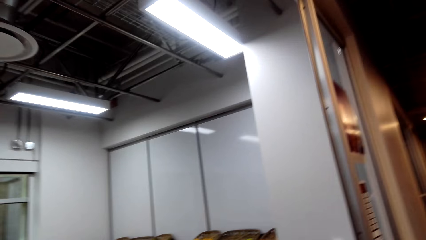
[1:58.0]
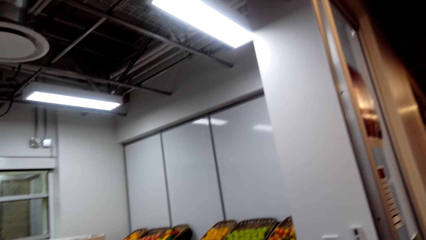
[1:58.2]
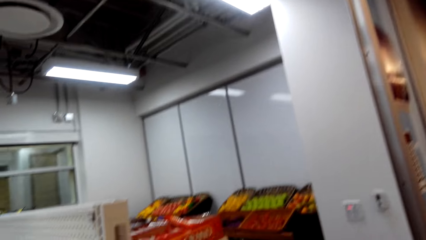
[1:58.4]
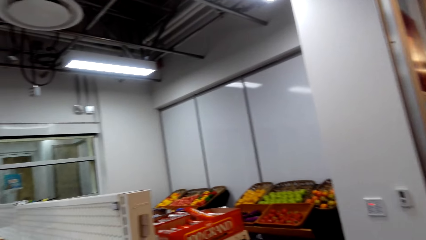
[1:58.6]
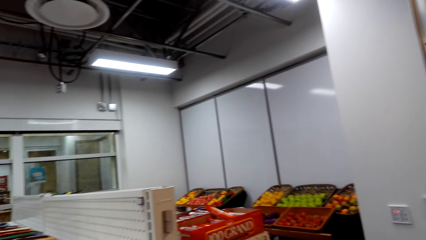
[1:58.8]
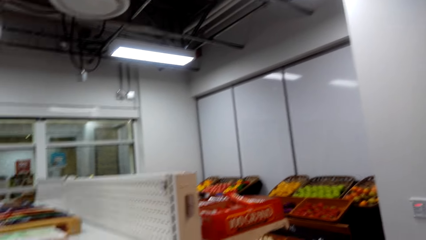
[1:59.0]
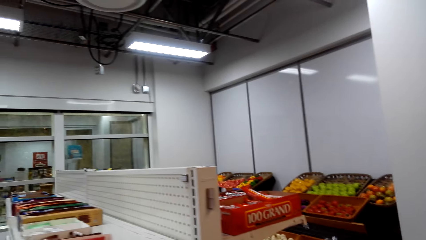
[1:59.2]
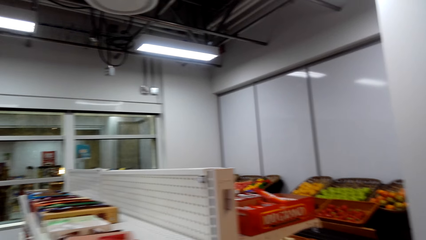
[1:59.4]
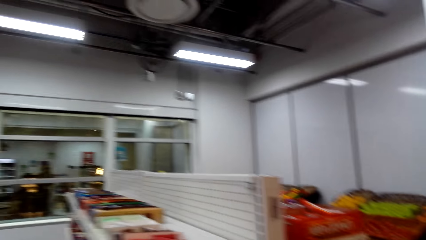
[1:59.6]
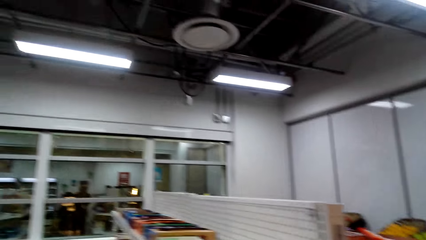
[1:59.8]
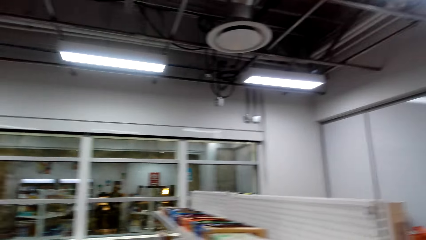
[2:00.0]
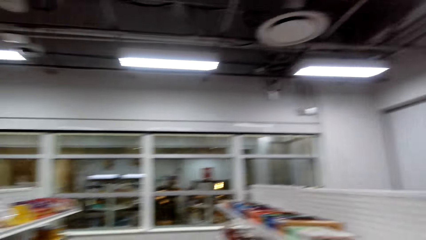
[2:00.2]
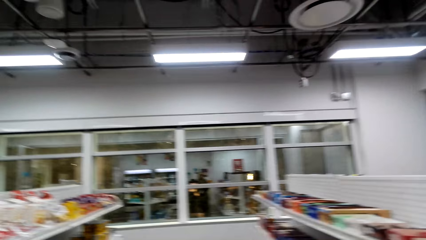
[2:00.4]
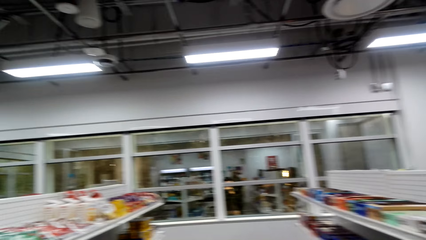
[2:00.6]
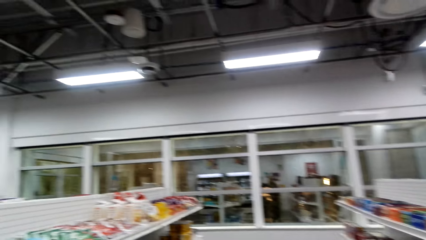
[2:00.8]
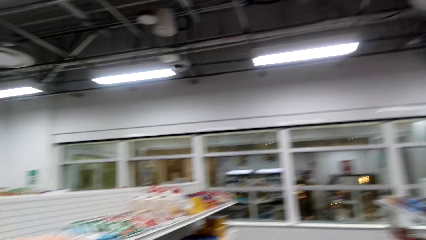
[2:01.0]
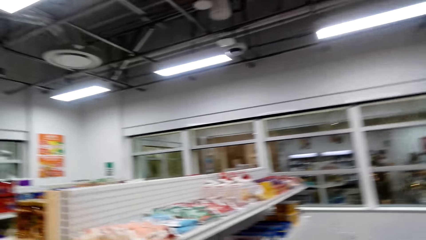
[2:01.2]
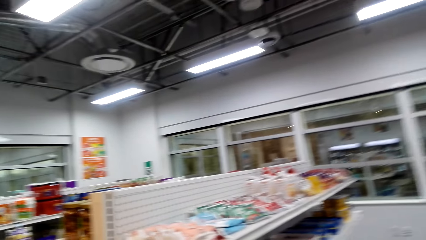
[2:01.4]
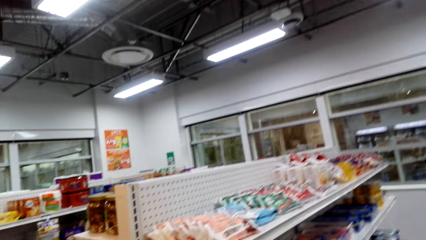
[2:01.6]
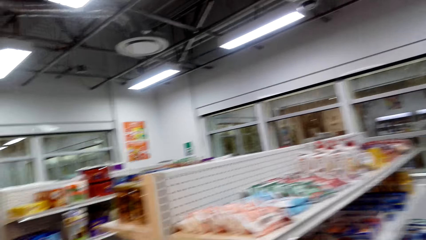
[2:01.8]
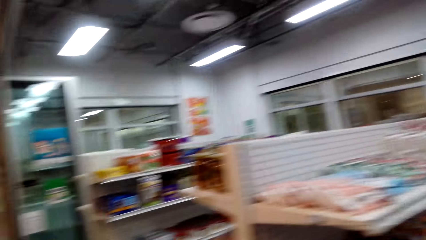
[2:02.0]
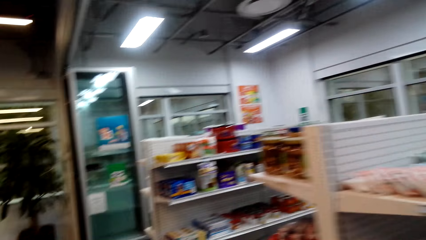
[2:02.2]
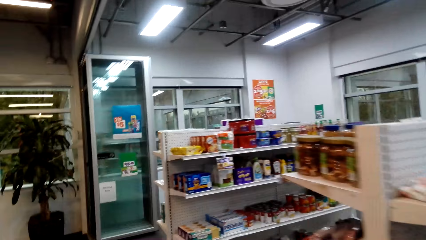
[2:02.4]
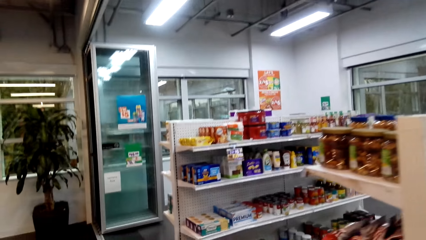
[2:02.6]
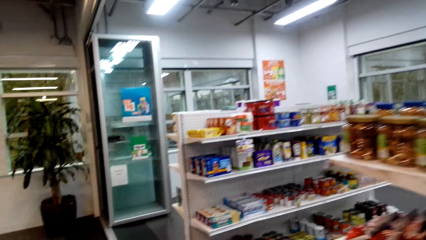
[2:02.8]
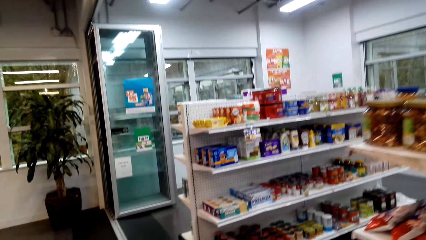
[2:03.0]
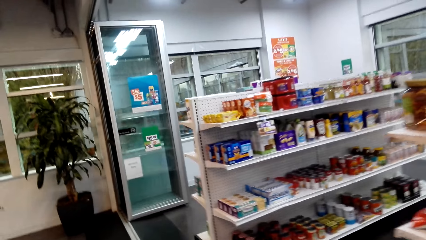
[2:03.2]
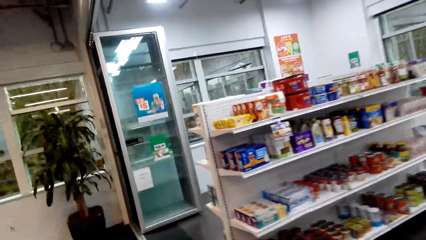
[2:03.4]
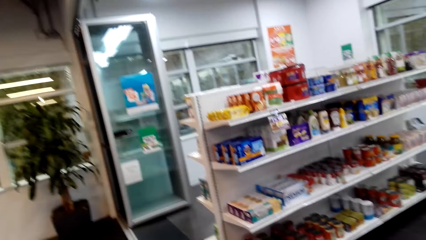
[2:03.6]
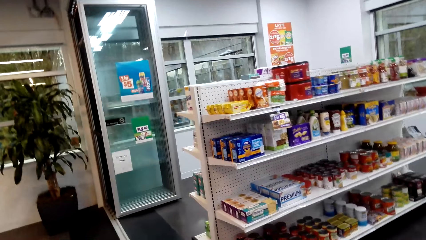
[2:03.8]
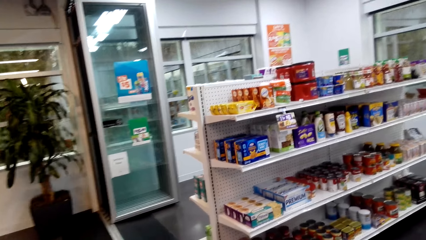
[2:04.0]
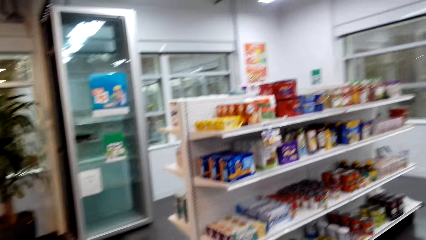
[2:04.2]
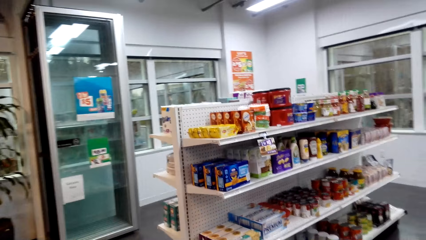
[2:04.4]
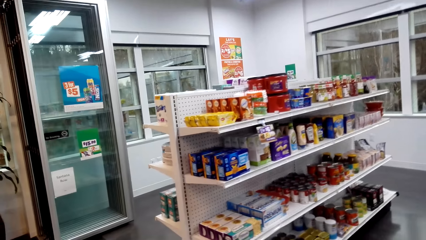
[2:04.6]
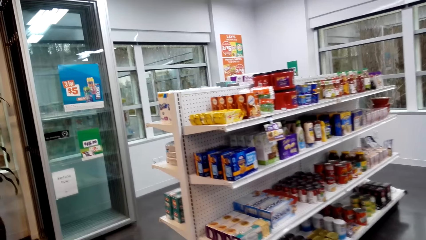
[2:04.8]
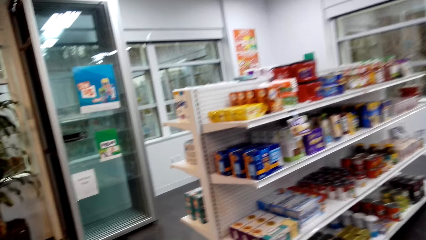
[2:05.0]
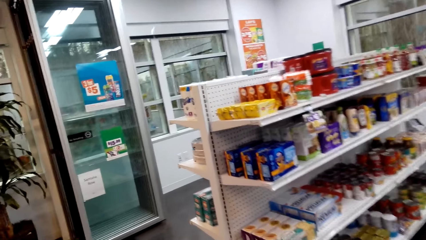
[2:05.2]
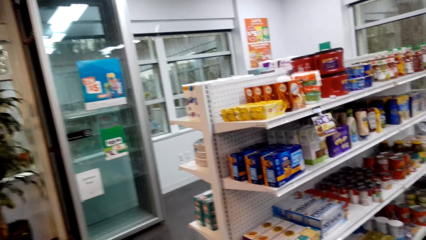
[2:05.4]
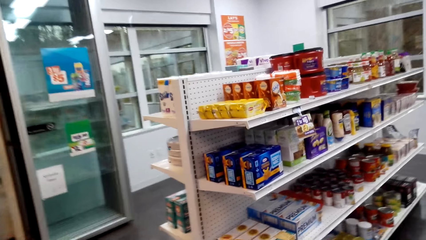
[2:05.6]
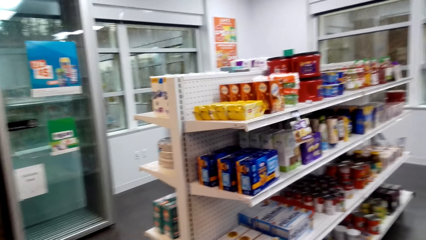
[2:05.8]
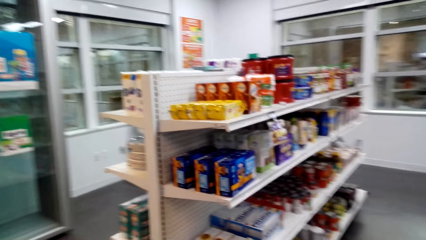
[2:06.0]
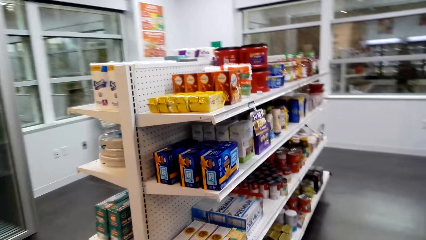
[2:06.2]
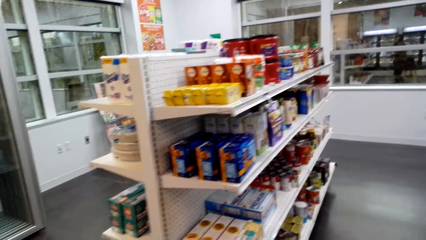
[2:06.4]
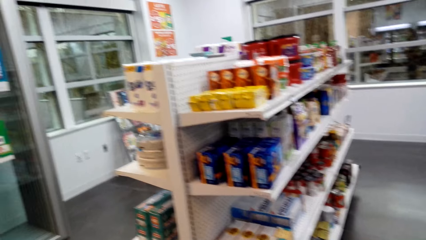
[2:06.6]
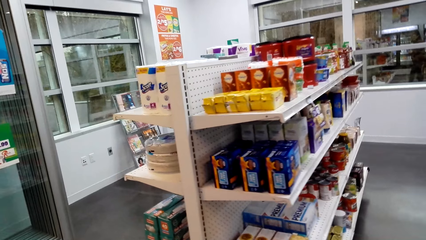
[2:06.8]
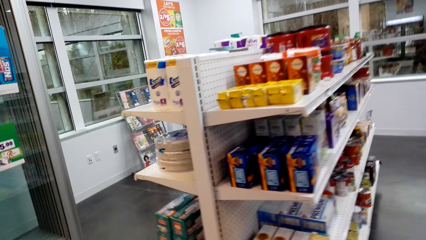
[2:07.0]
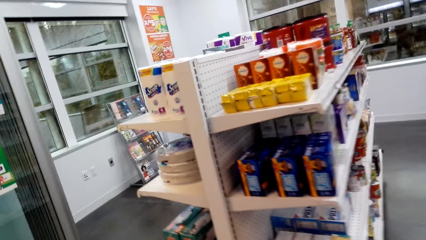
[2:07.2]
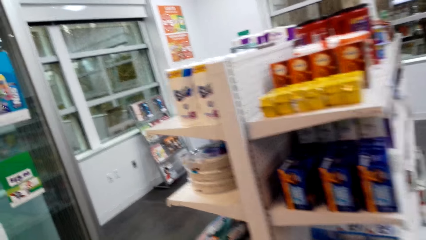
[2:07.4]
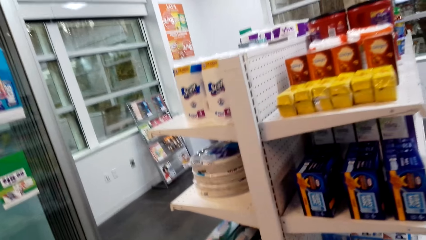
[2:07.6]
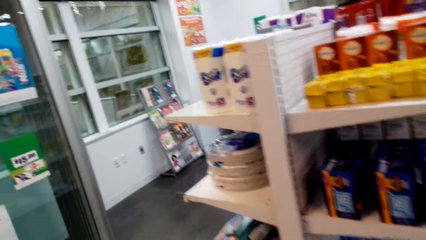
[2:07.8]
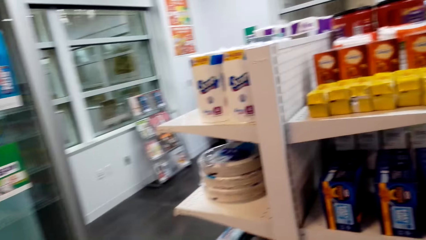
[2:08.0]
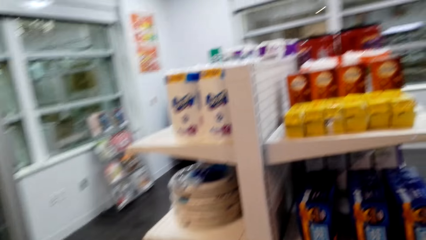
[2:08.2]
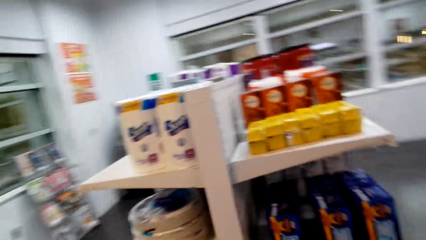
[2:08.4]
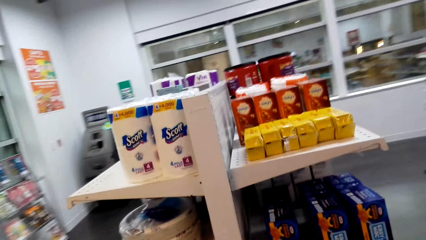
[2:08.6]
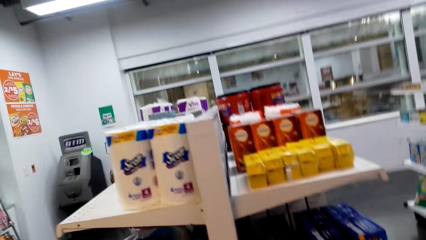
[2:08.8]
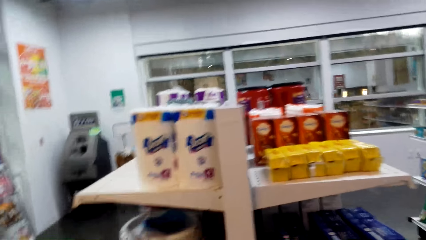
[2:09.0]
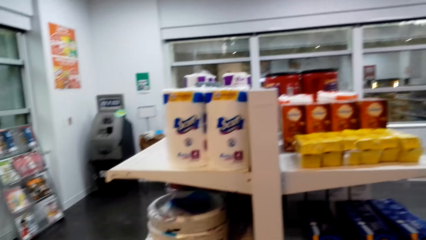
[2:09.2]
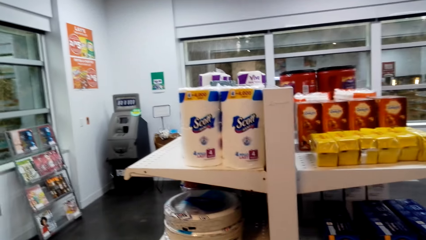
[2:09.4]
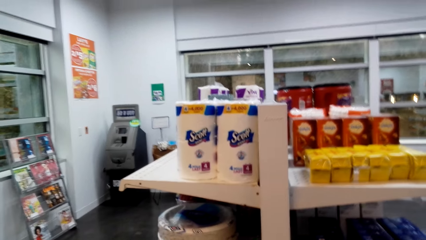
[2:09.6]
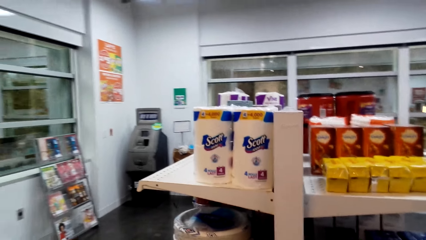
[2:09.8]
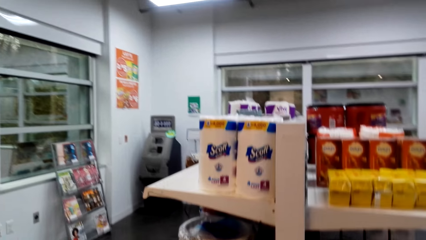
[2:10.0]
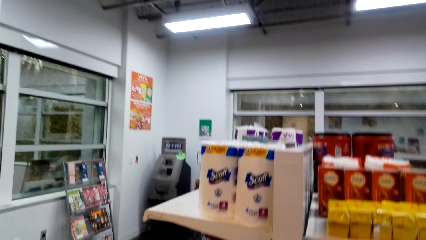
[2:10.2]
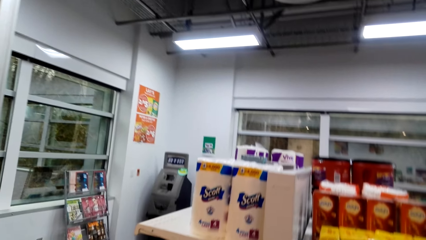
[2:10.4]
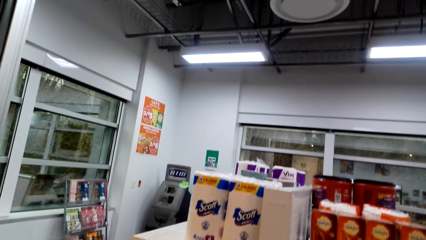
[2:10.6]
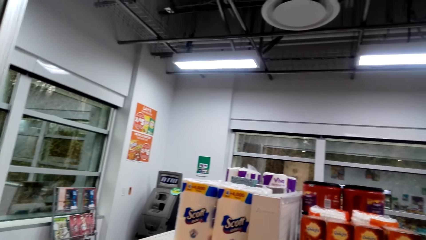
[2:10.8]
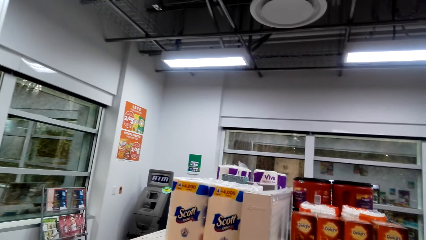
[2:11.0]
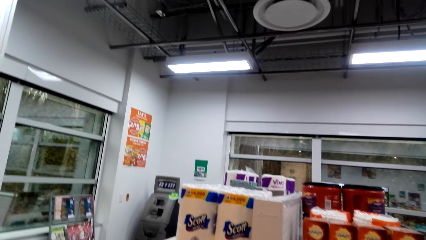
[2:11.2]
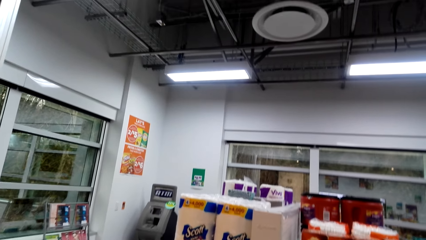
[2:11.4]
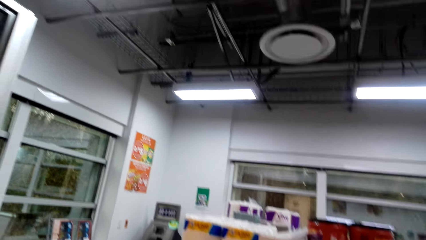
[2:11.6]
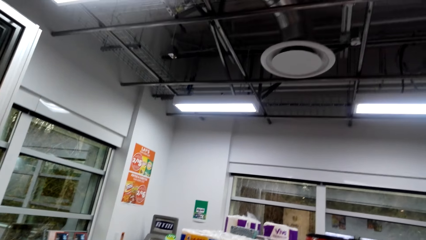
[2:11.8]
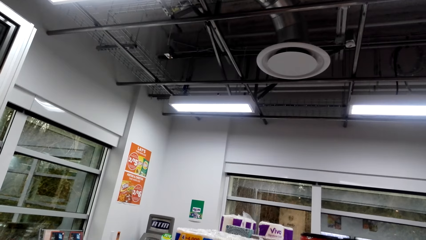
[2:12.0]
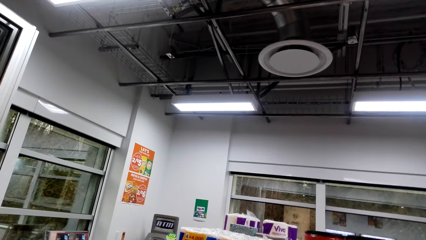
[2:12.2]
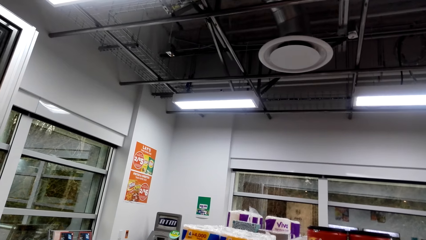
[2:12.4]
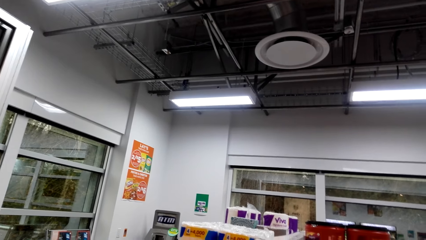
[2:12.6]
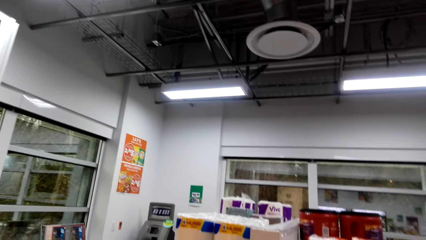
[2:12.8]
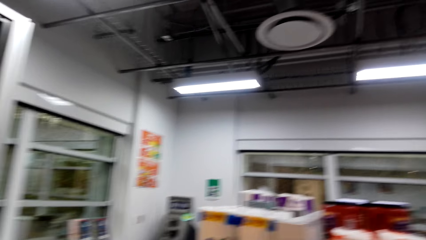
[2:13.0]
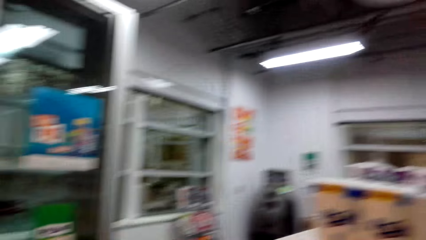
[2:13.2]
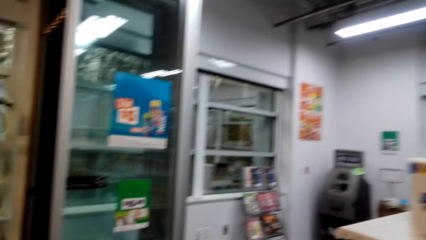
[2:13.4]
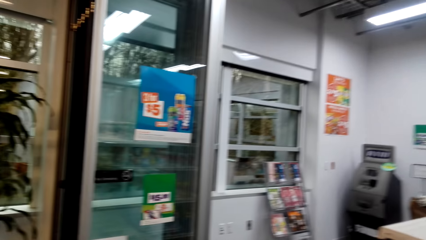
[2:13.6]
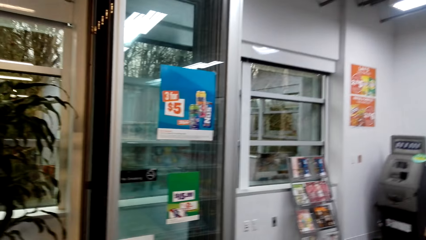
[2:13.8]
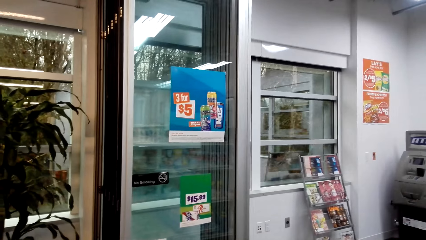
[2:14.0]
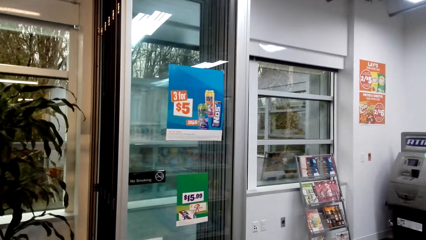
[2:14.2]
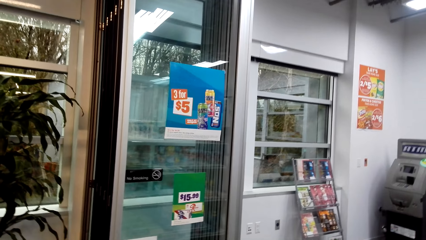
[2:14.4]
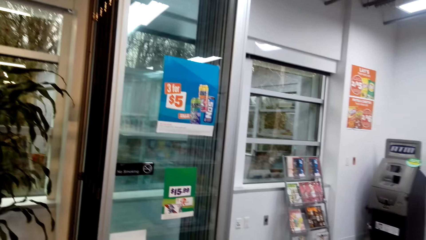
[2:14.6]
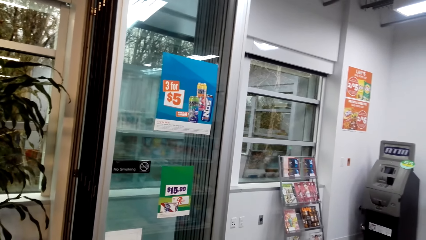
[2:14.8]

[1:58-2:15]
The camera wearer moves around. They look around.
